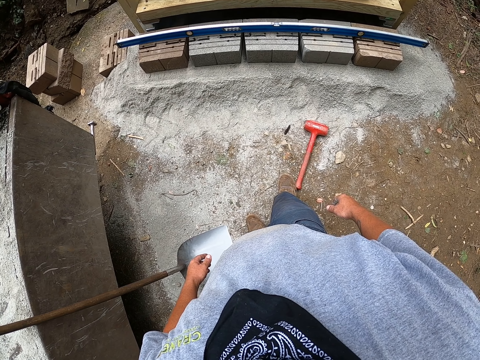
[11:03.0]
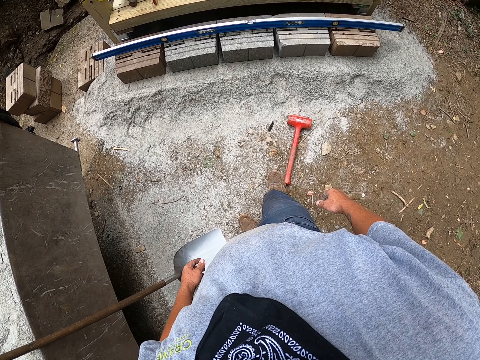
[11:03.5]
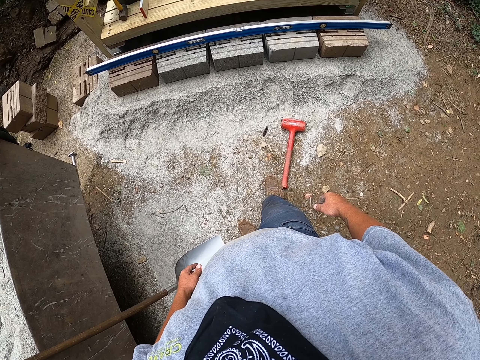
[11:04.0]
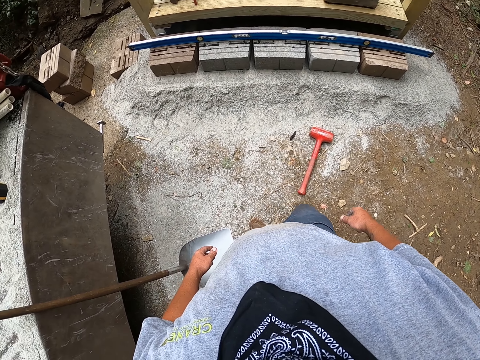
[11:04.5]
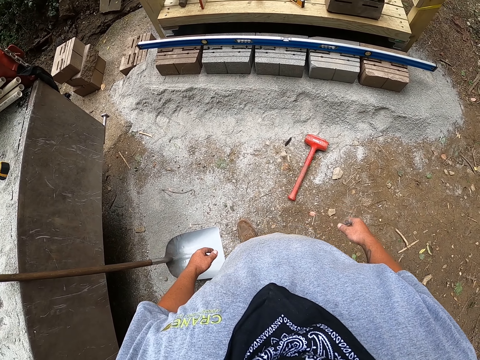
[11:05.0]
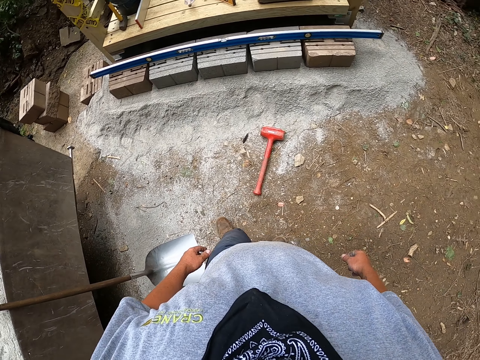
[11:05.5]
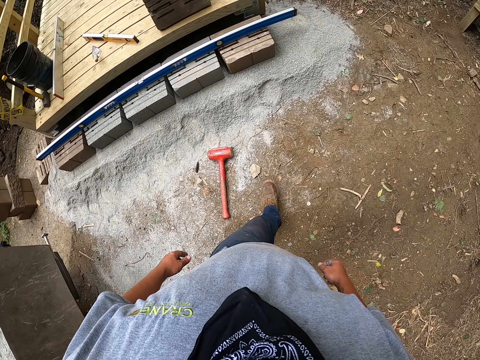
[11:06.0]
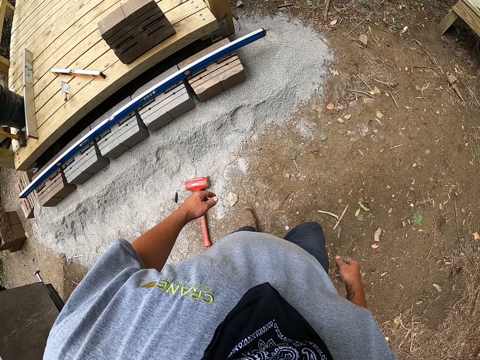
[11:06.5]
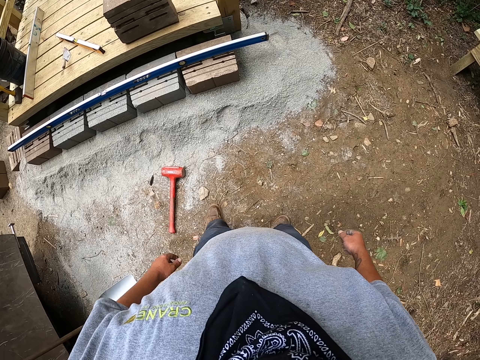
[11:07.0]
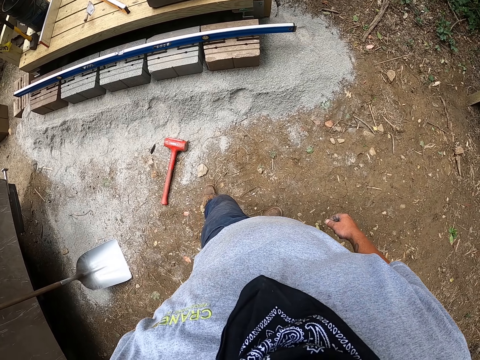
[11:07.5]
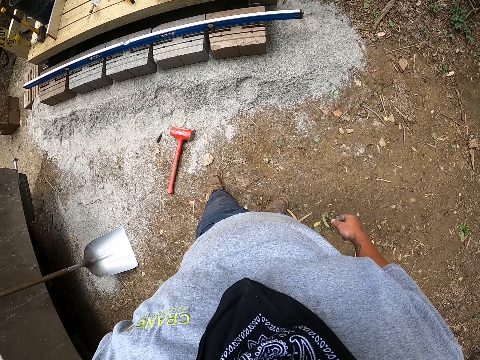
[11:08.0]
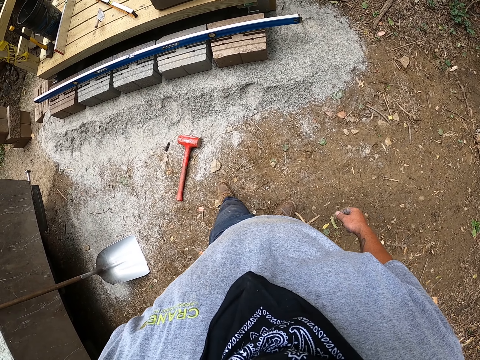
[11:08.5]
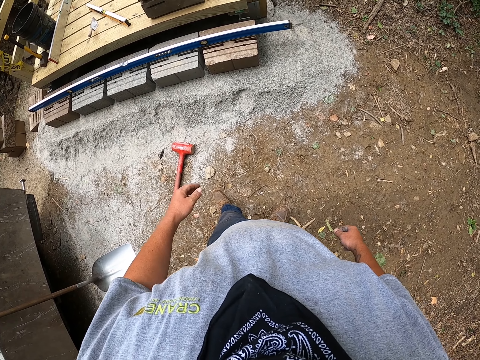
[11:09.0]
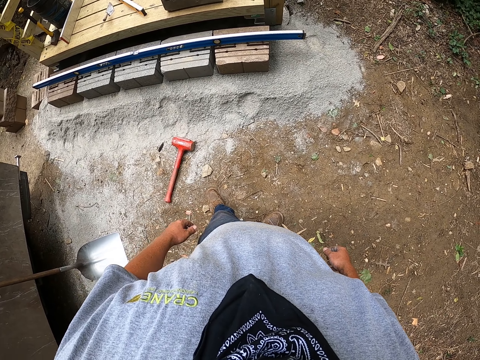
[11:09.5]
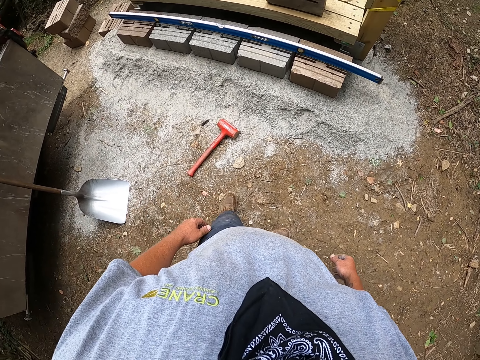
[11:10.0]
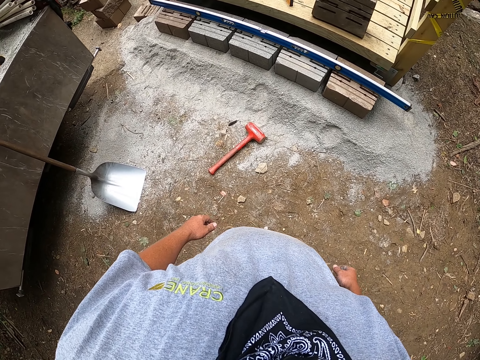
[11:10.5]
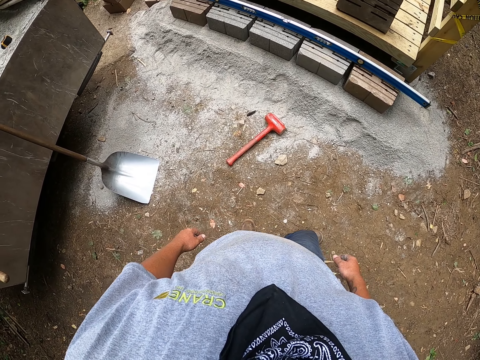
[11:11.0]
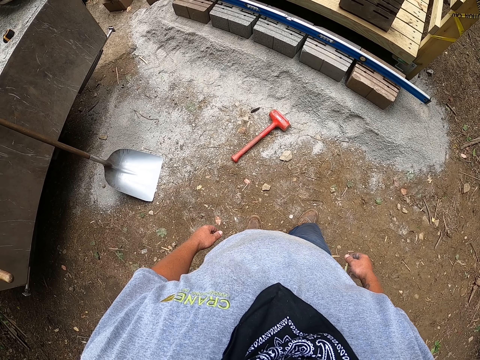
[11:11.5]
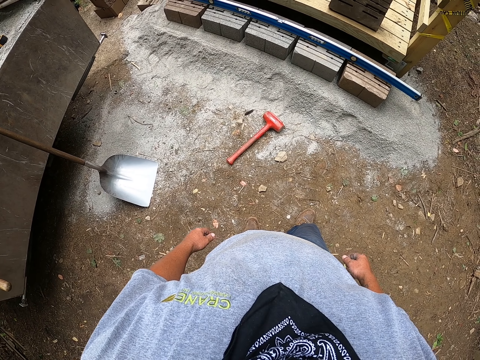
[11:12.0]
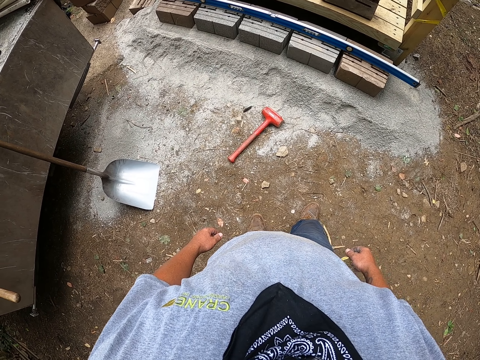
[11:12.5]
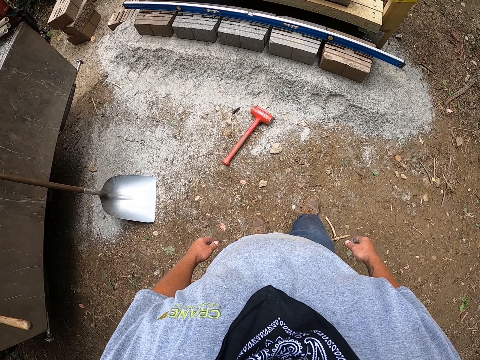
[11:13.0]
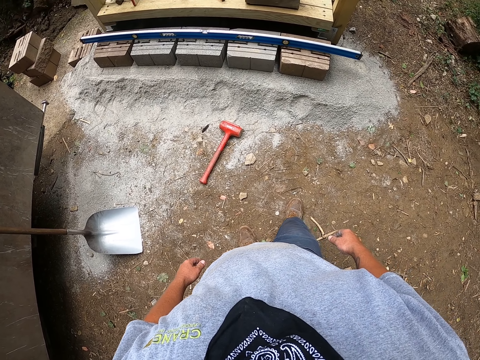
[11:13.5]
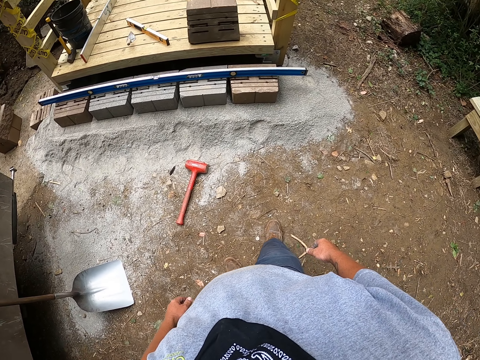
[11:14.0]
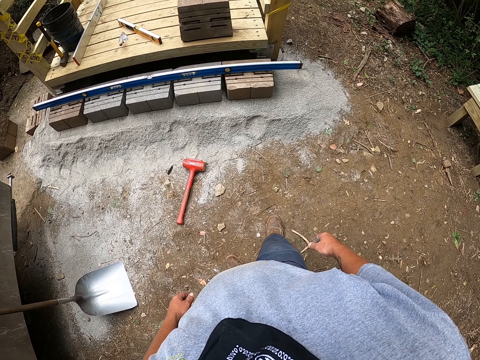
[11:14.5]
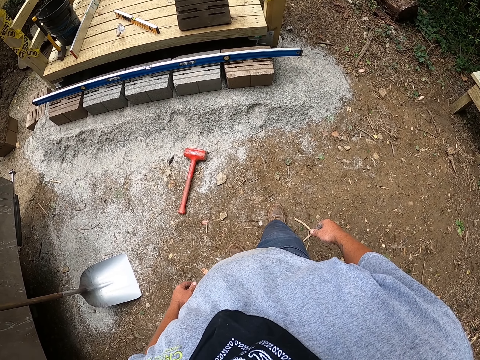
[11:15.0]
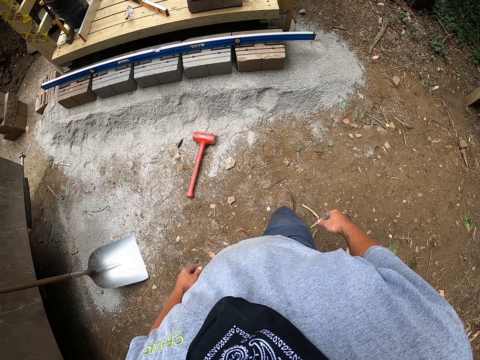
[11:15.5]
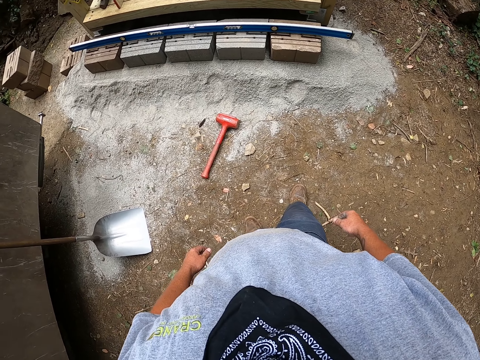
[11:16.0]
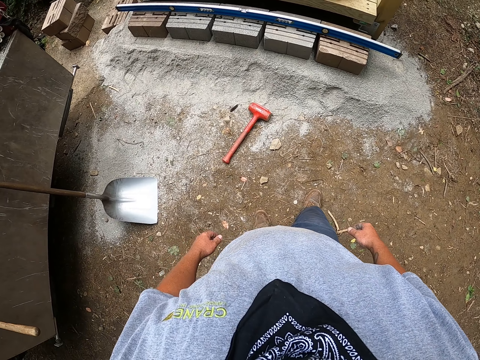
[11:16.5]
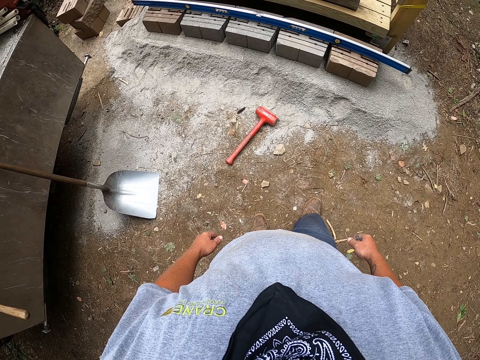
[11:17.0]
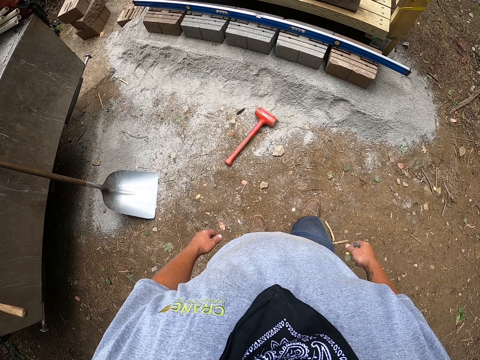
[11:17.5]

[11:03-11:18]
The camera wearer walks around the building. They turn around the building.

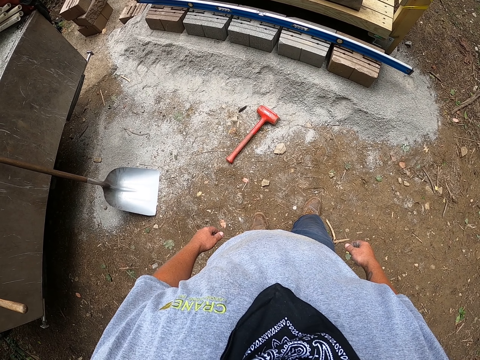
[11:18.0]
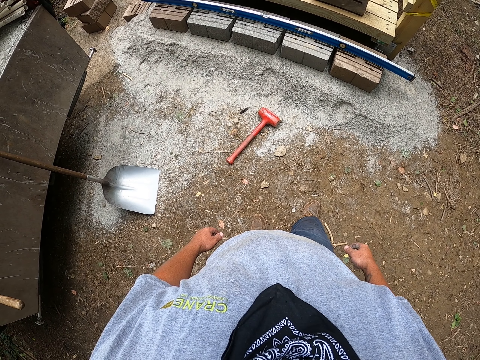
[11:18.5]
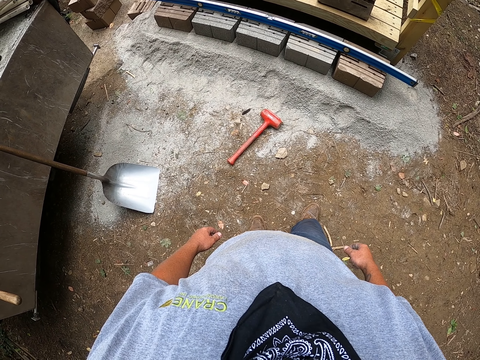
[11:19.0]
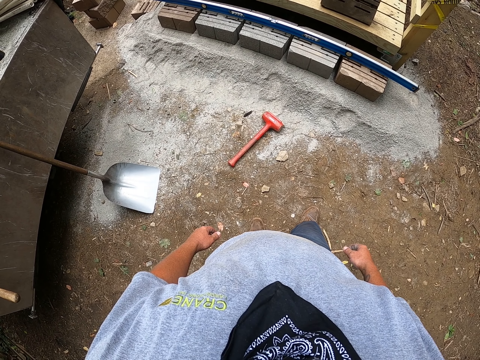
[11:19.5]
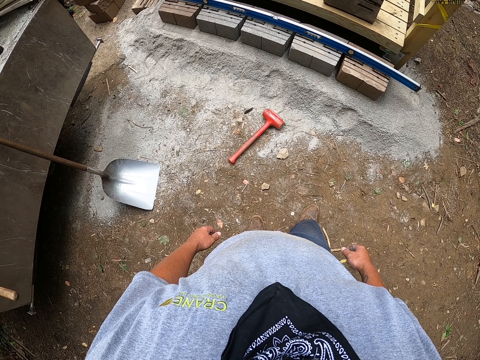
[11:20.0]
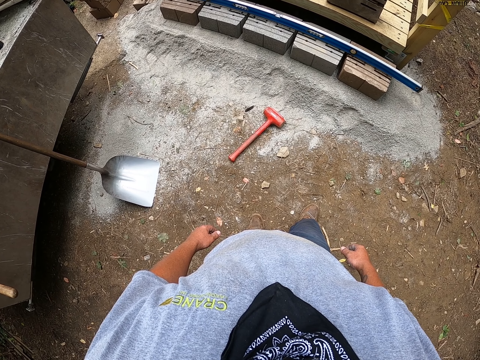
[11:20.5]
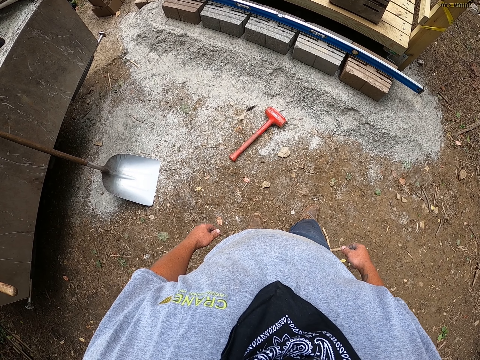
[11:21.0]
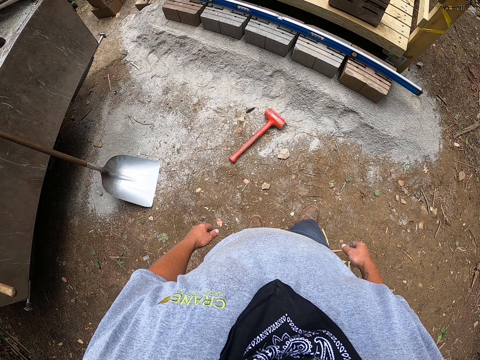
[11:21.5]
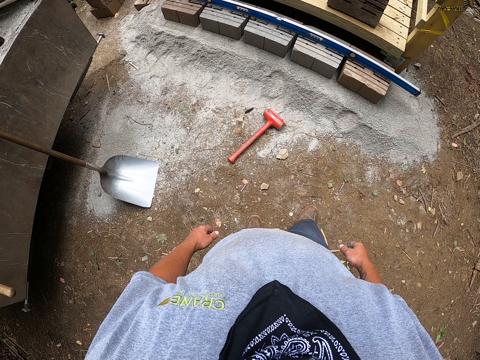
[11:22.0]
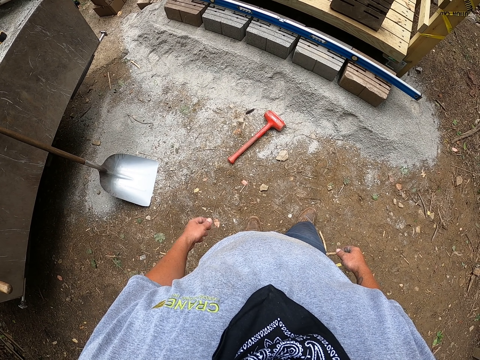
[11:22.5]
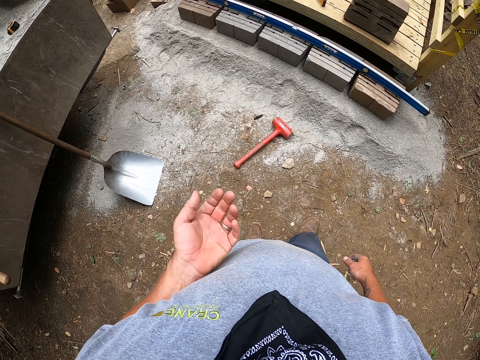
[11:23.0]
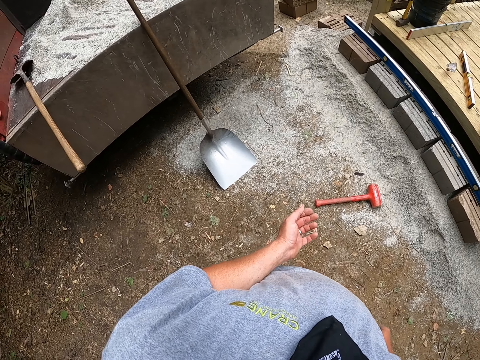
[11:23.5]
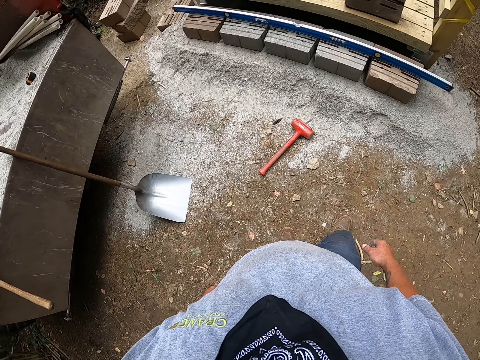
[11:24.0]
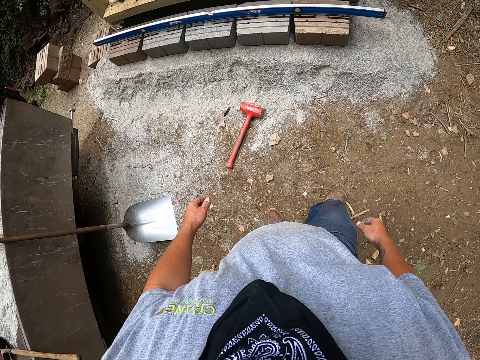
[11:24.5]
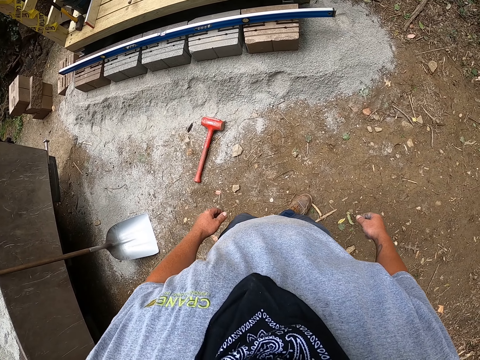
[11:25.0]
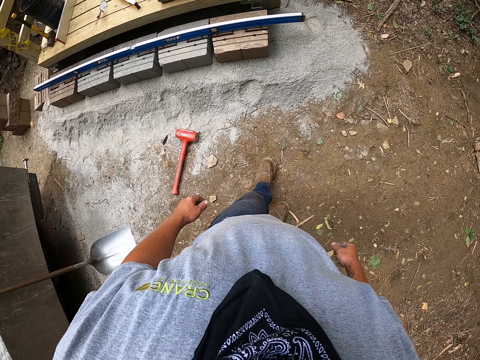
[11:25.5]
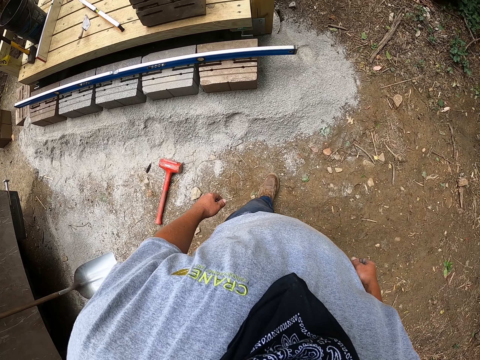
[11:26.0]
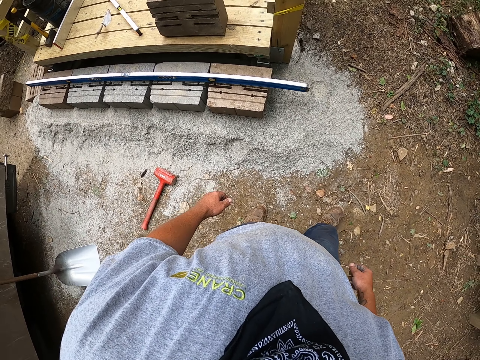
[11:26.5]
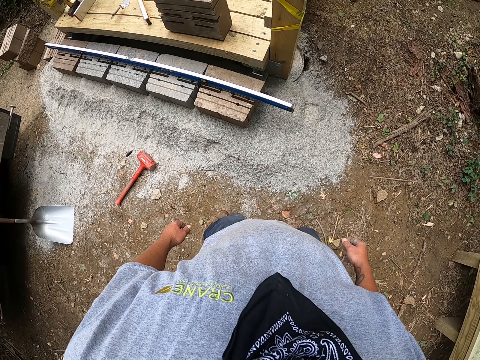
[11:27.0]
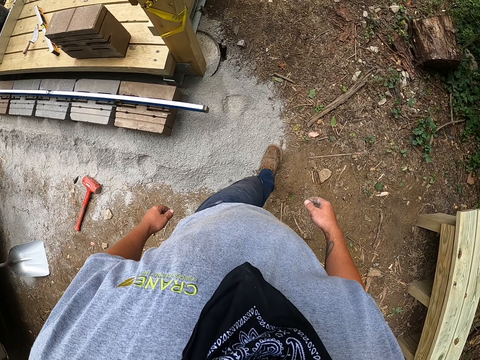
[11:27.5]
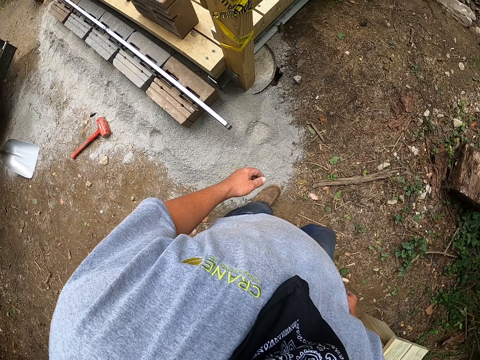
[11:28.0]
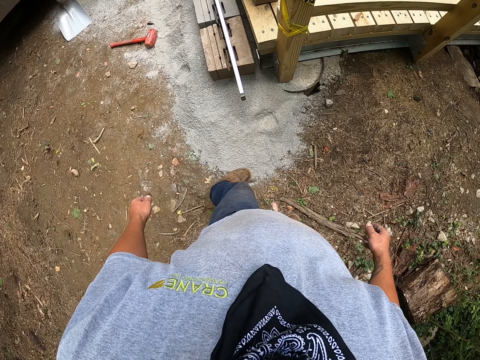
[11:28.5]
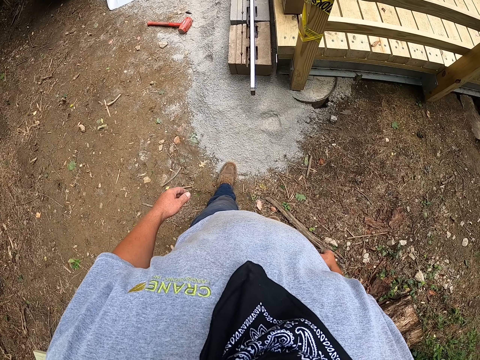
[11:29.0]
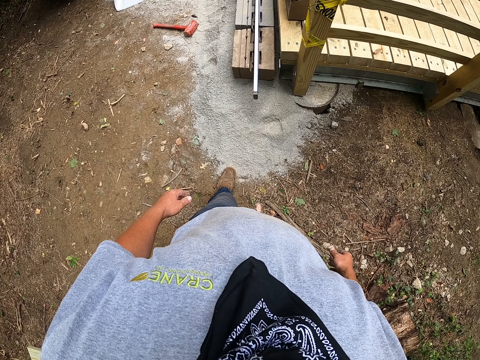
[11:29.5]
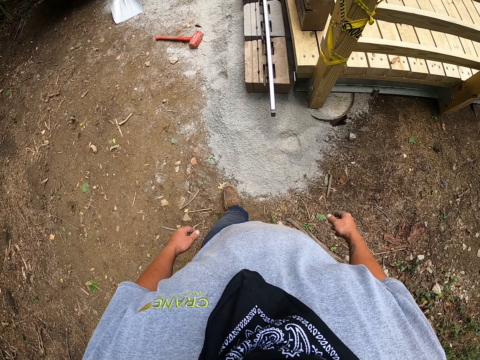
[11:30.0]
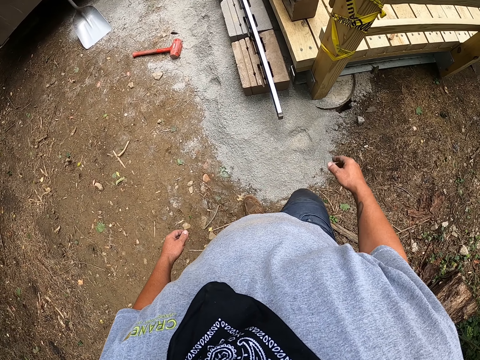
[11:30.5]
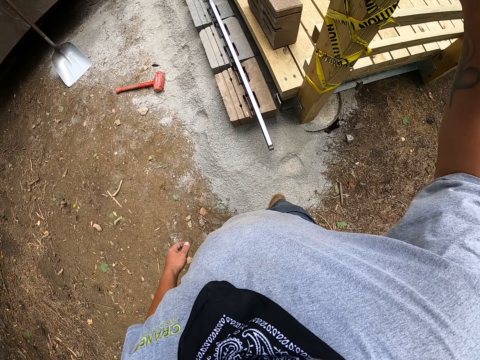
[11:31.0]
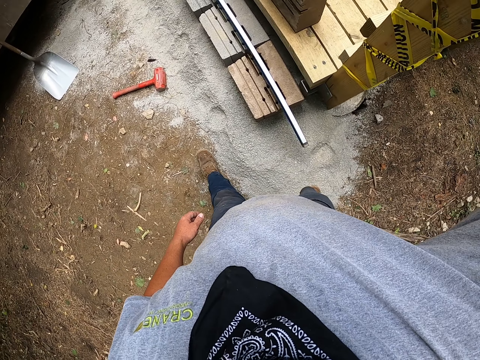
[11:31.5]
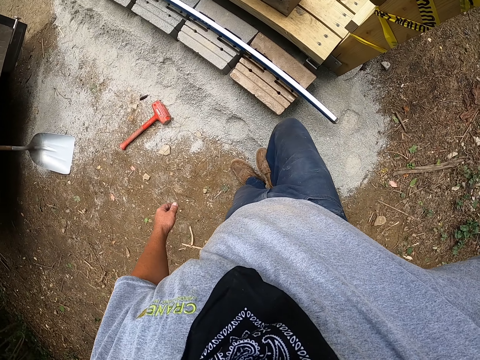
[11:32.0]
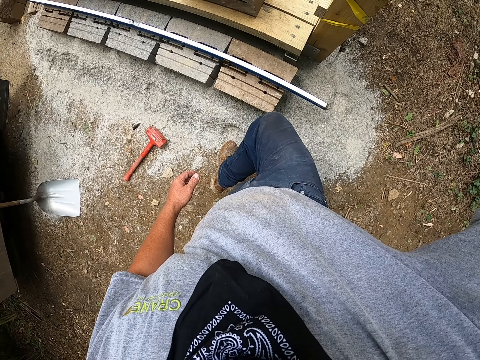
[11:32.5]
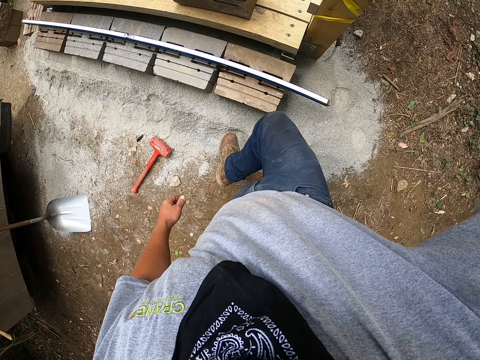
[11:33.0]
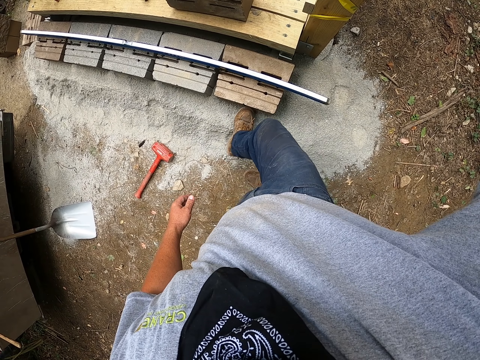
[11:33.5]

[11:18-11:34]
The camera wearer rubs a hand on a cloth. They walk around the building. They raise a hand and hit a stone with a leg.
